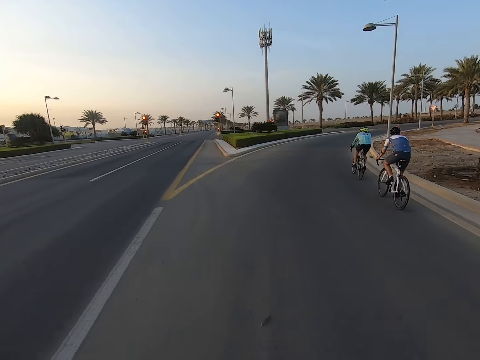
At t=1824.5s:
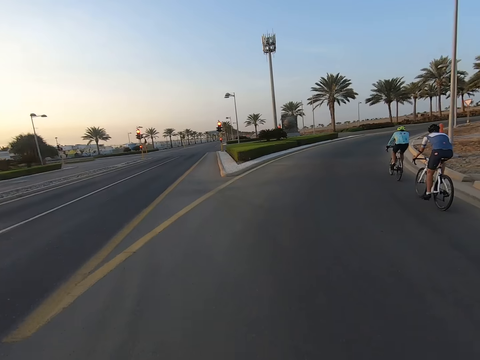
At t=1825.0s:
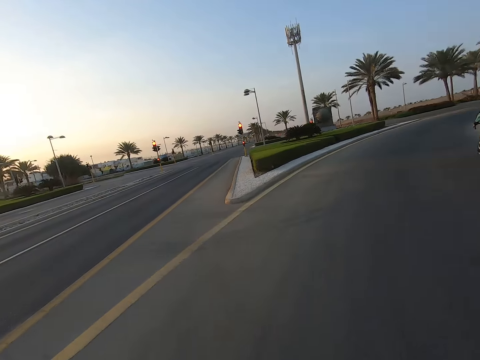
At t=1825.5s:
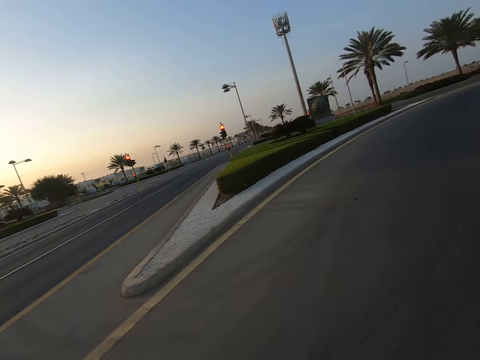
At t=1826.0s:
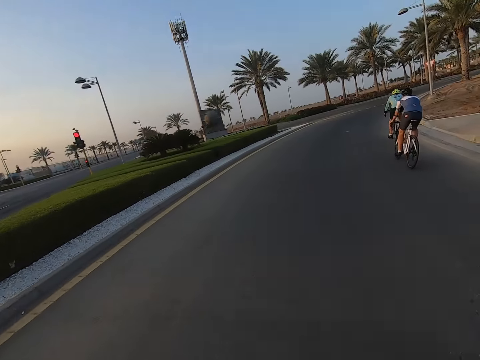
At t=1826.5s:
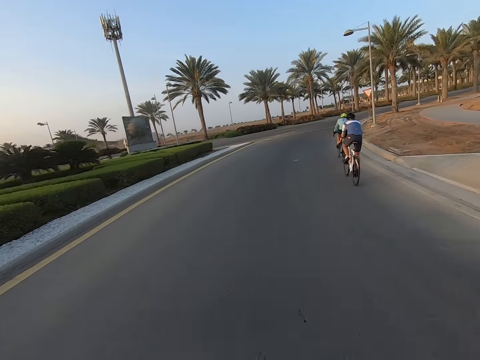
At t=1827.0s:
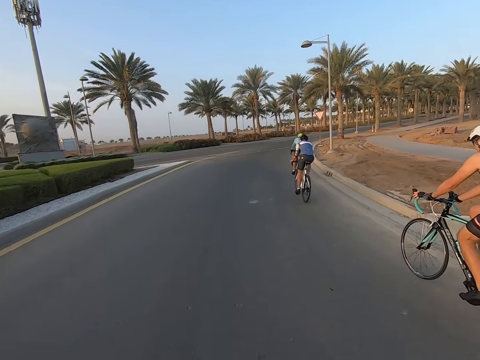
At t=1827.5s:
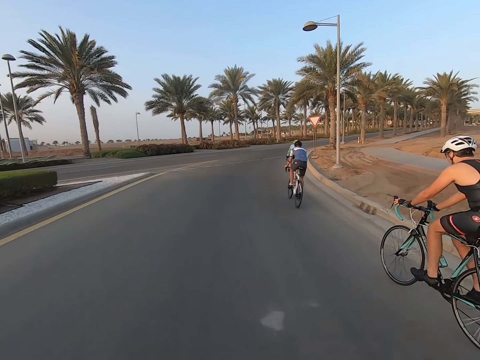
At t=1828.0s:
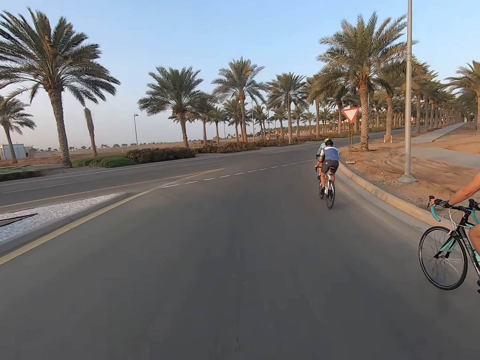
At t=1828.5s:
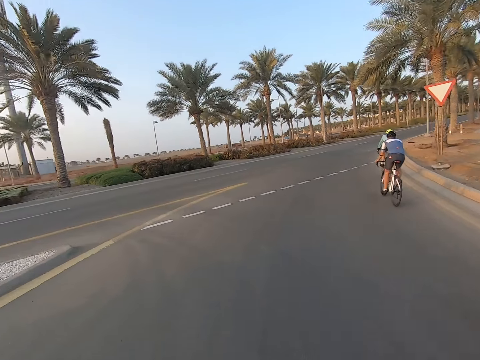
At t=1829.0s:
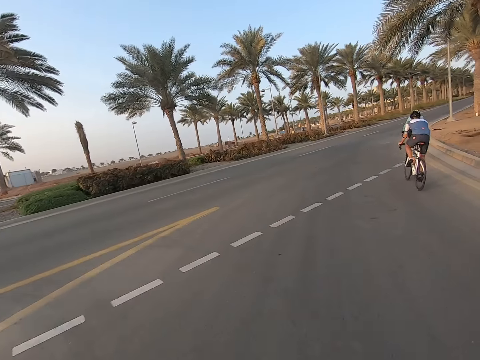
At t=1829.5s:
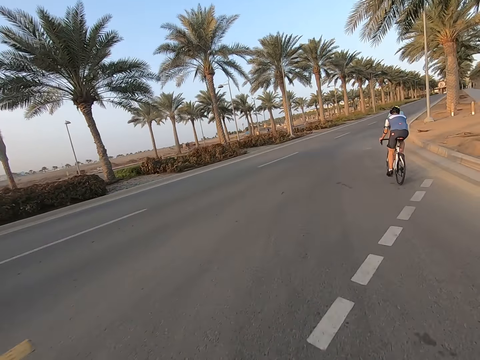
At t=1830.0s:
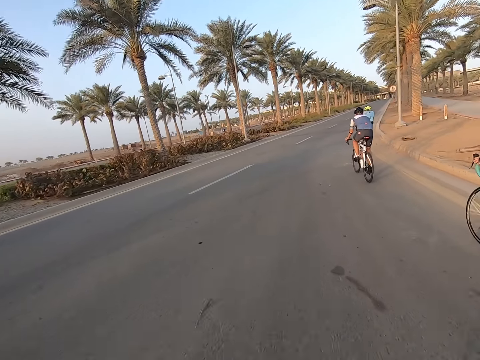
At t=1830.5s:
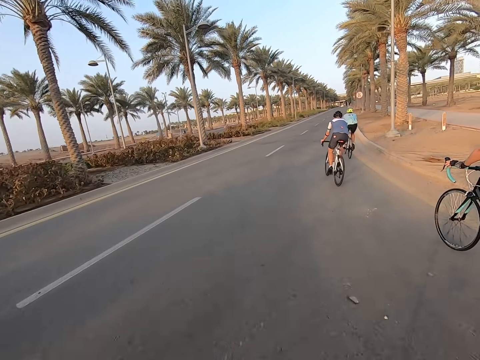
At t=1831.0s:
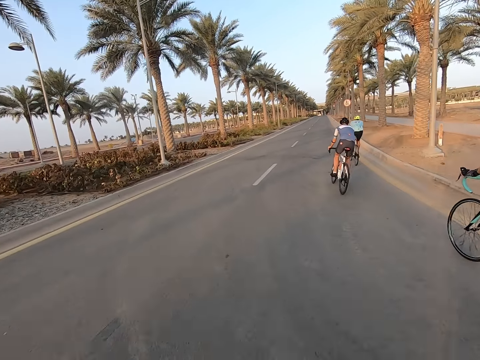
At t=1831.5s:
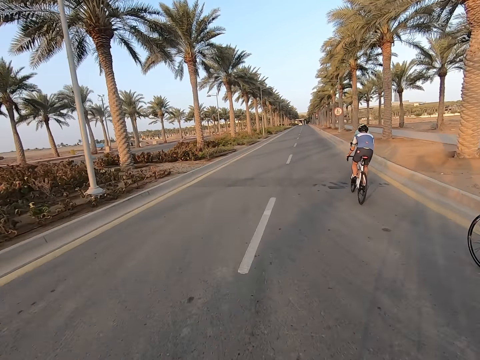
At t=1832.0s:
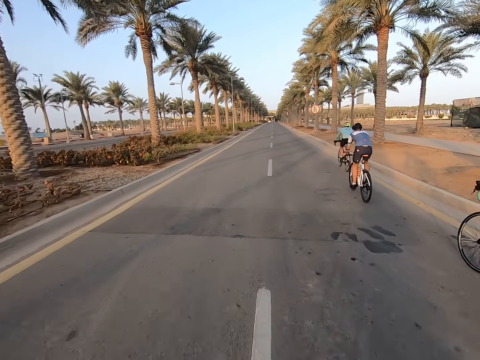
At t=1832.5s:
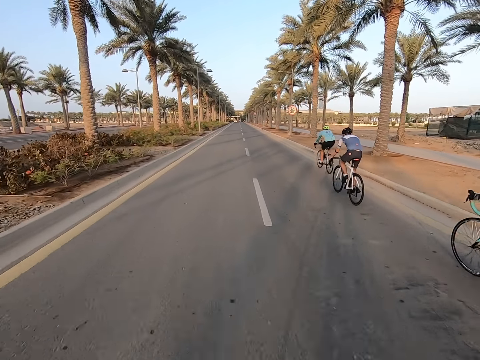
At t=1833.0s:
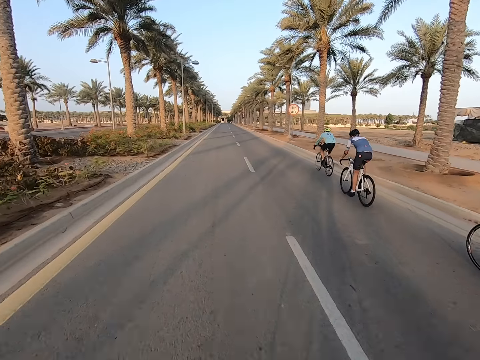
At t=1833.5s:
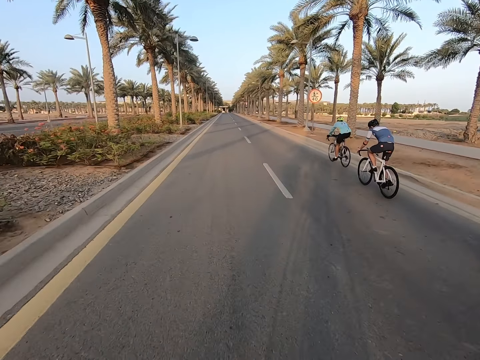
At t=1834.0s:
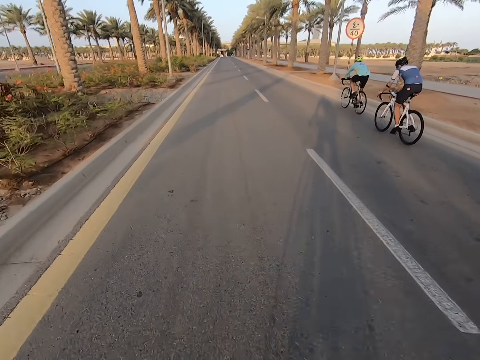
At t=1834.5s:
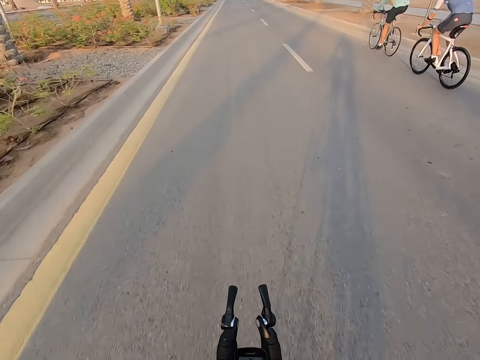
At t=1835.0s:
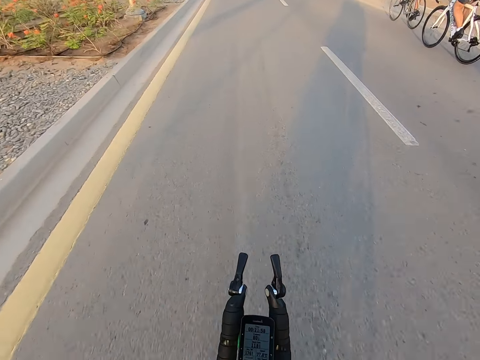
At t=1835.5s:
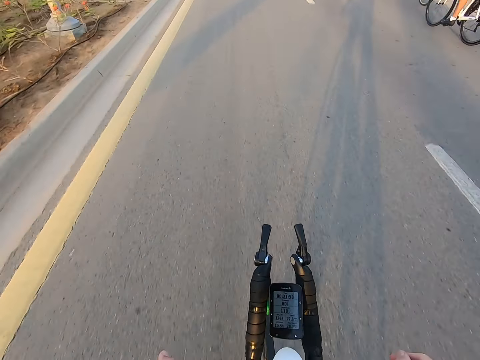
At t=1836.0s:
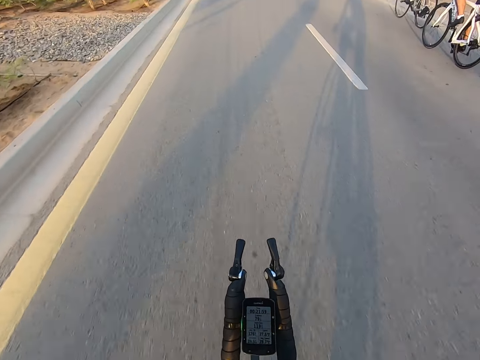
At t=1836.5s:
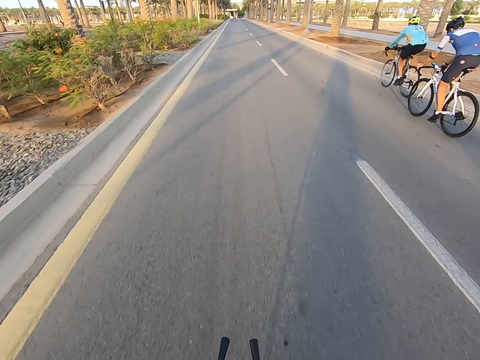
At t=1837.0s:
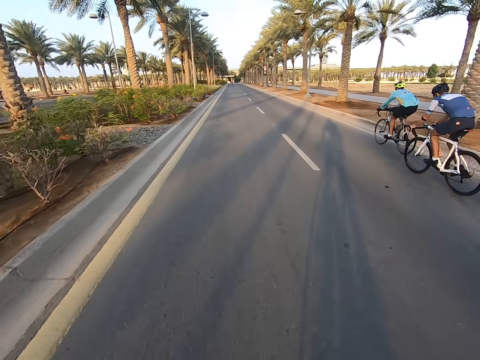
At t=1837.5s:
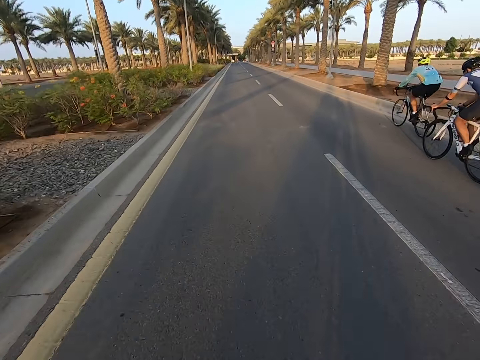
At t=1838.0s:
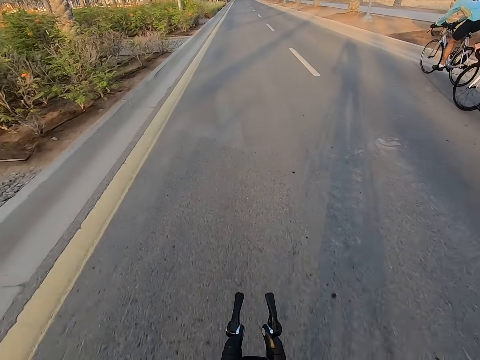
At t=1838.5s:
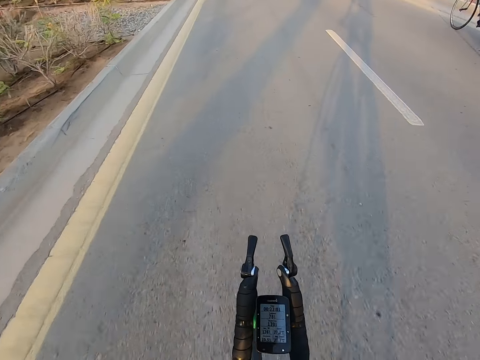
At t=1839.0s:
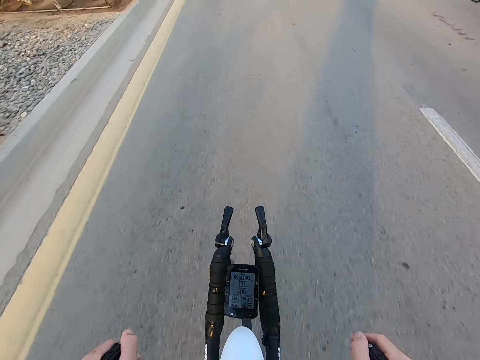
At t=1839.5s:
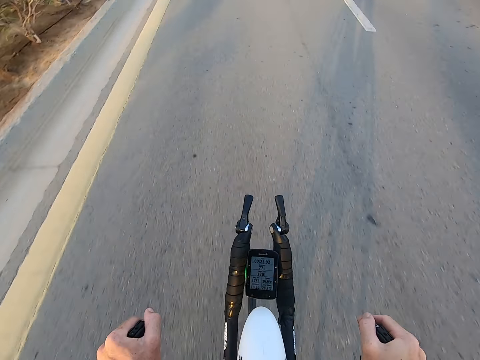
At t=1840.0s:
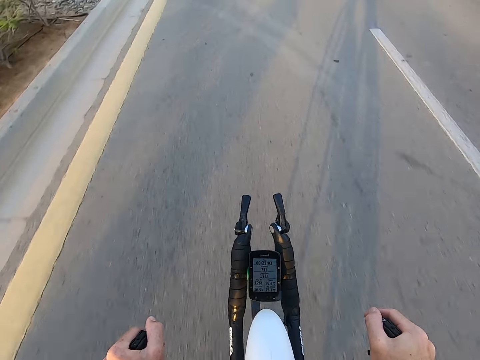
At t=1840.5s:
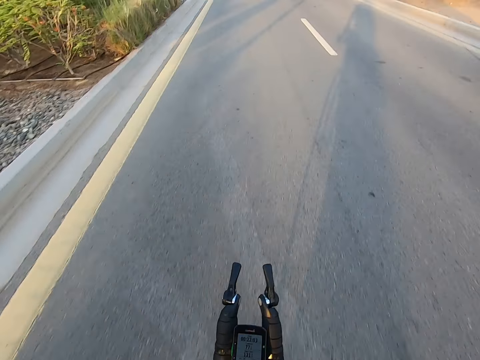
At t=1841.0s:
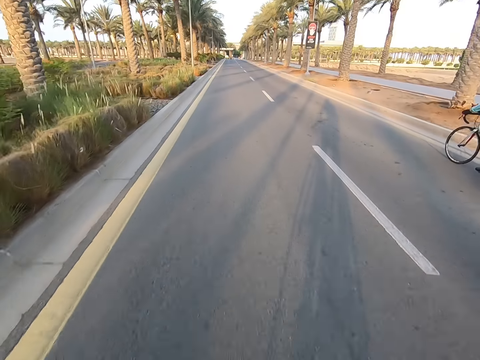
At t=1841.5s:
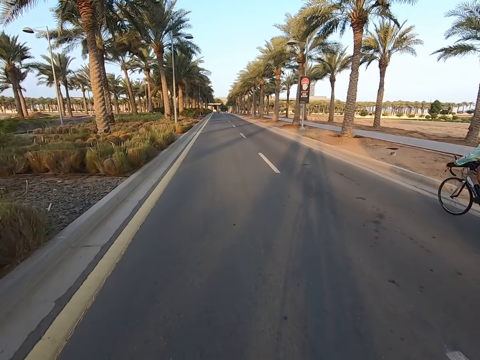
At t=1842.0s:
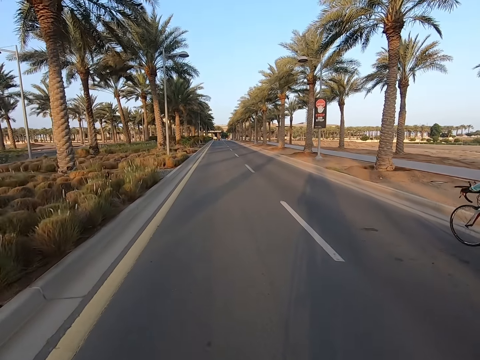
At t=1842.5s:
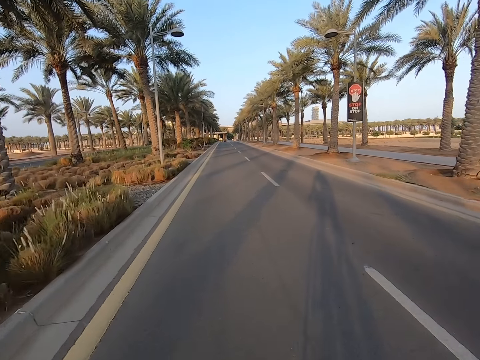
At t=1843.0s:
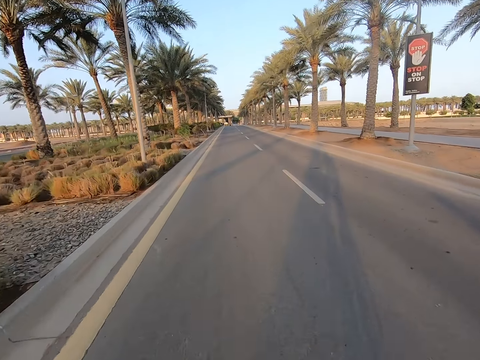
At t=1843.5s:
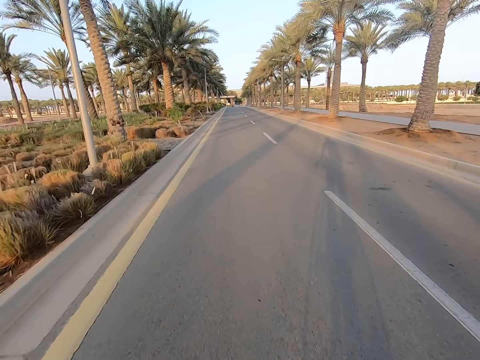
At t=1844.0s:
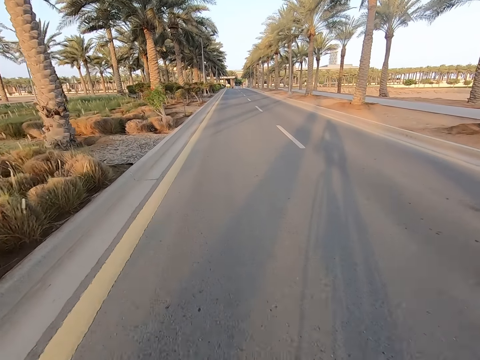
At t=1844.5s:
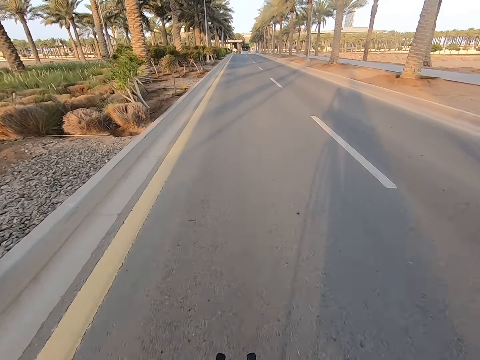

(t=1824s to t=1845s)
The camera wearer turns right on the road with a bicycle. They ride the bicycle on the road.

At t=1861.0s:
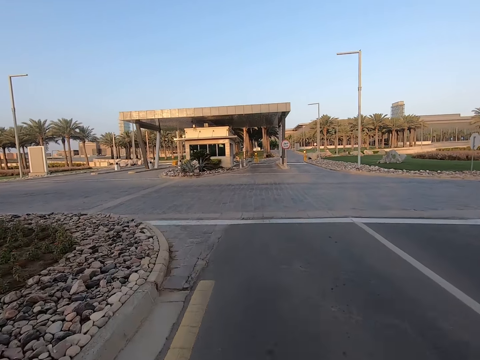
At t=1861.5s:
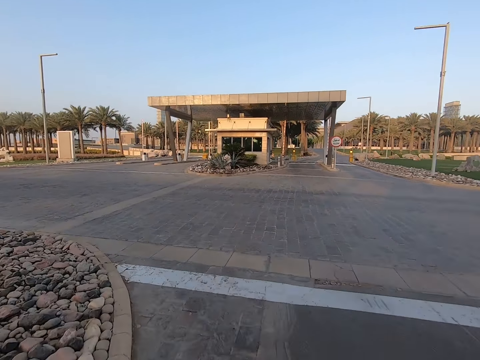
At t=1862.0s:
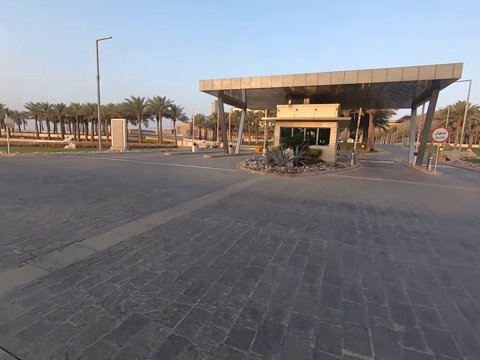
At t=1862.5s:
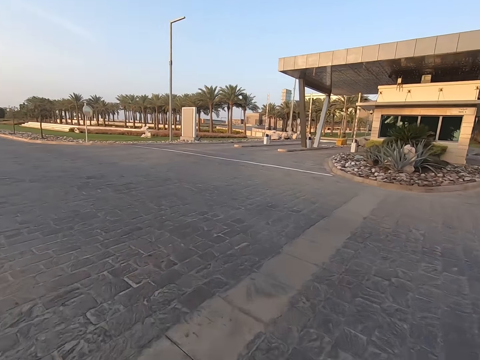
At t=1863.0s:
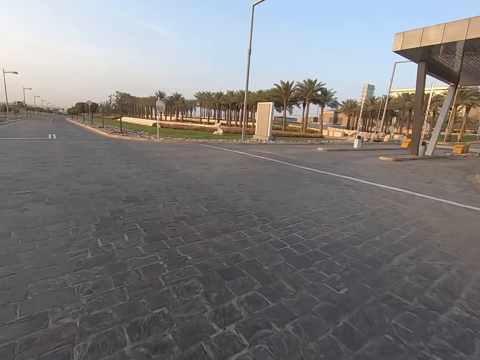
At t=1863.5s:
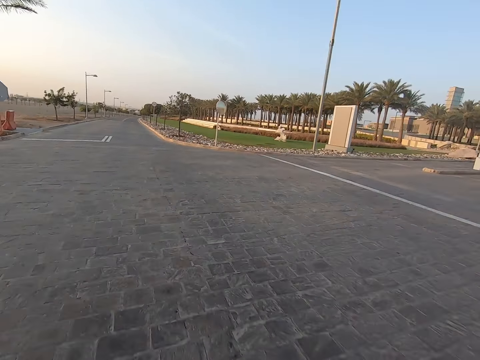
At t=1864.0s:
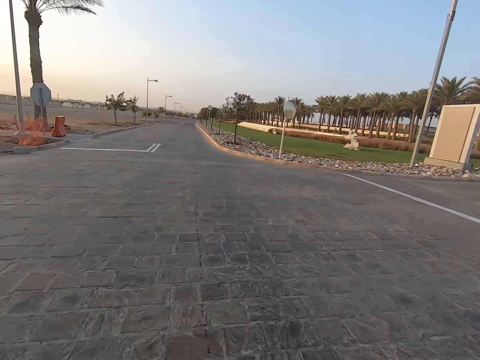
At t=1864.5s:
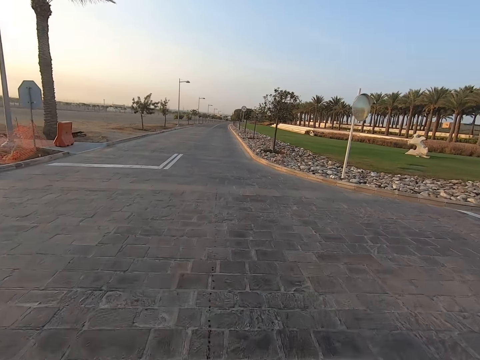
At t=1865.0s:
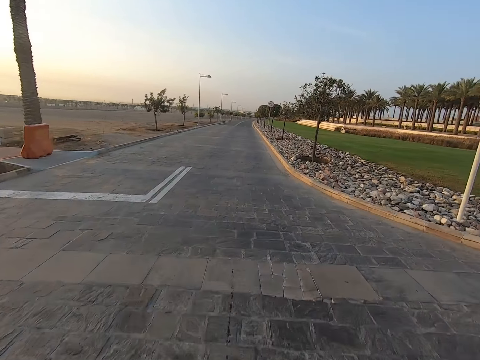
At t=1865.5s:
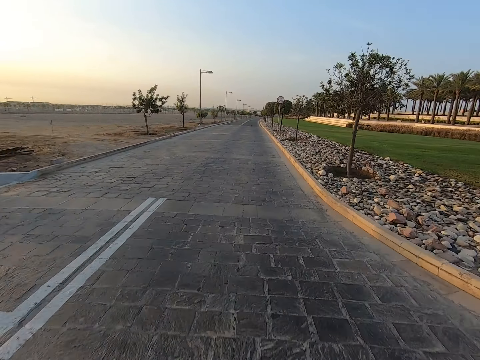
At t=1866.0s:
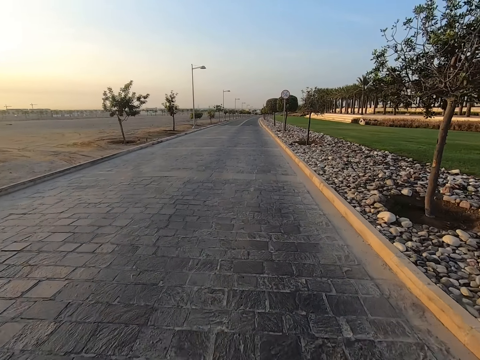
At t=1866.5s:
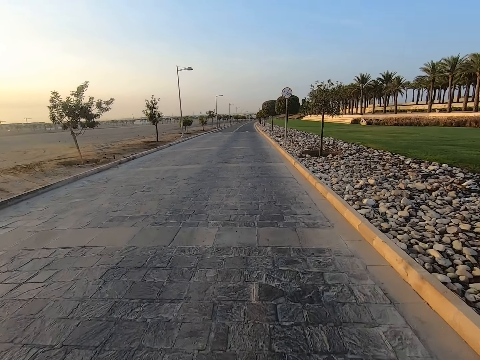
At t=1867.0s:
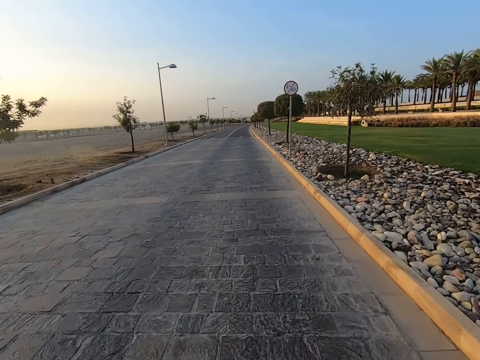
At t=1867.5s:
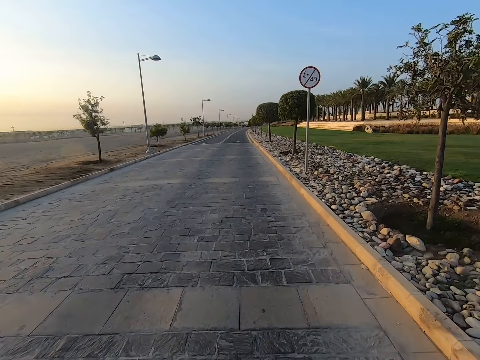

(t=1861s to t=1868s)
The camera wearer turns left on the road with a bicycle. They ride the bicycle on the road.
